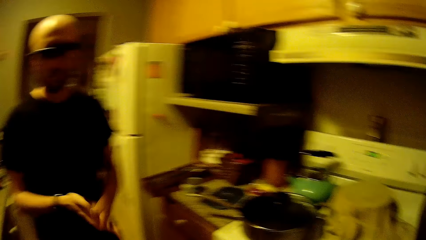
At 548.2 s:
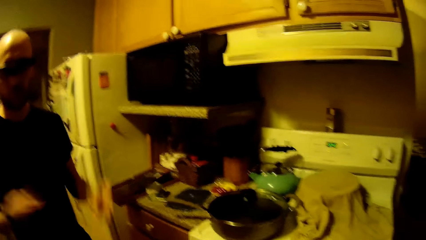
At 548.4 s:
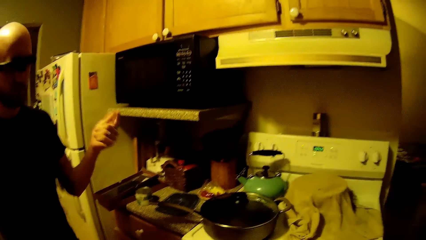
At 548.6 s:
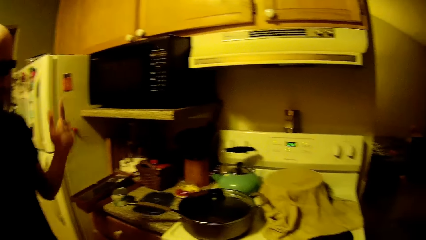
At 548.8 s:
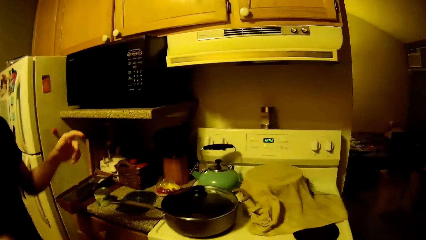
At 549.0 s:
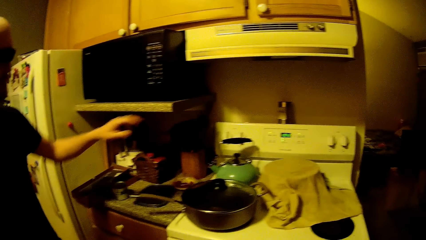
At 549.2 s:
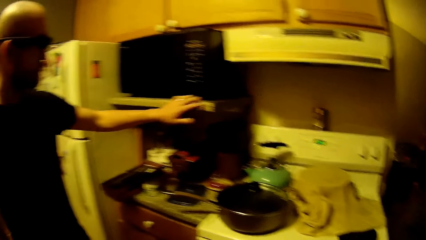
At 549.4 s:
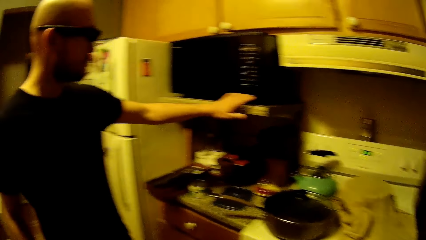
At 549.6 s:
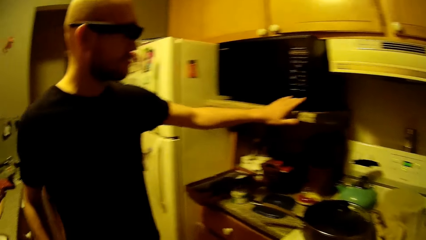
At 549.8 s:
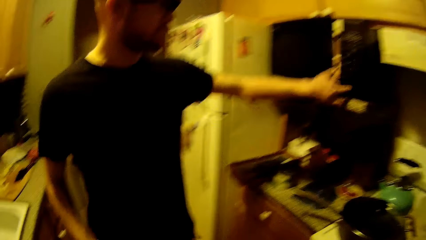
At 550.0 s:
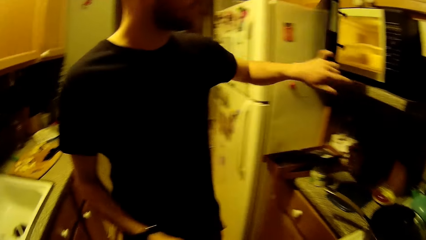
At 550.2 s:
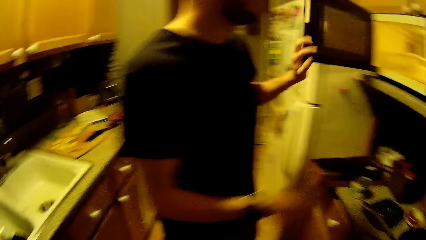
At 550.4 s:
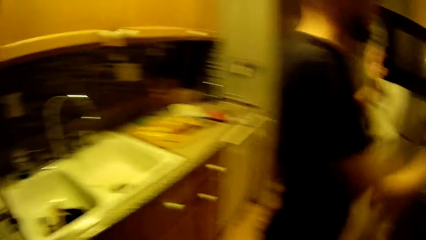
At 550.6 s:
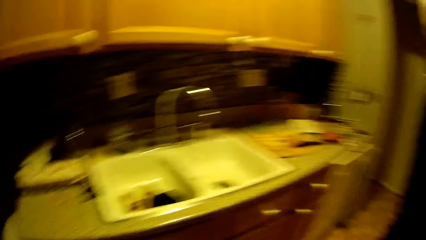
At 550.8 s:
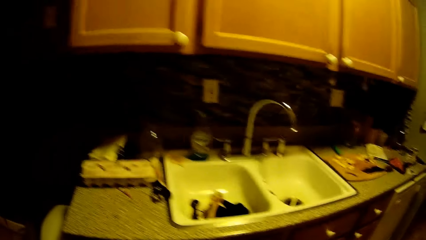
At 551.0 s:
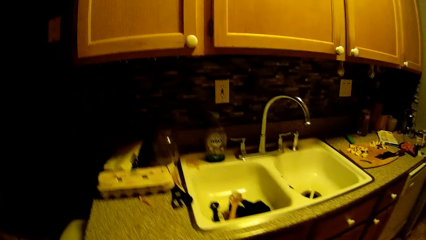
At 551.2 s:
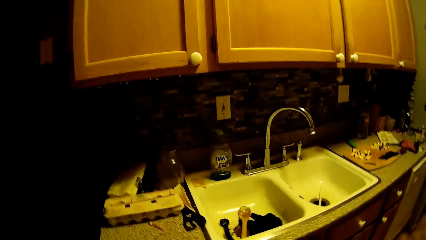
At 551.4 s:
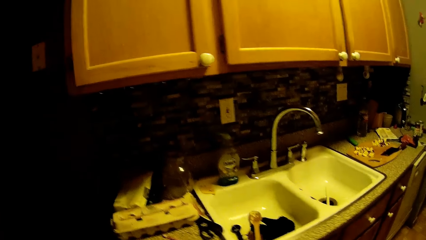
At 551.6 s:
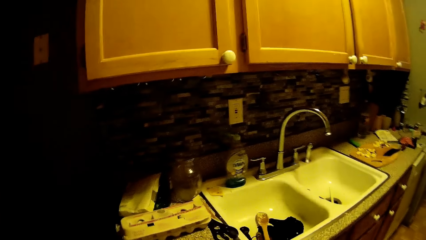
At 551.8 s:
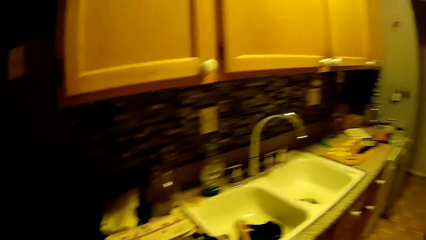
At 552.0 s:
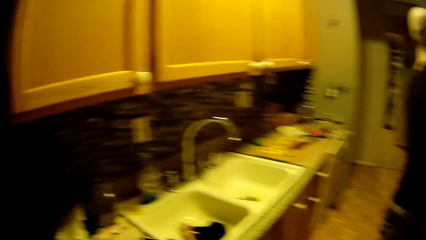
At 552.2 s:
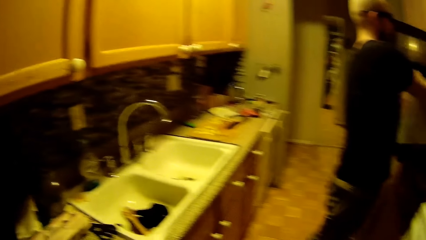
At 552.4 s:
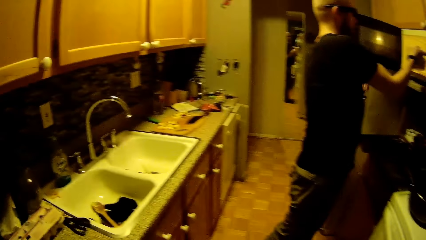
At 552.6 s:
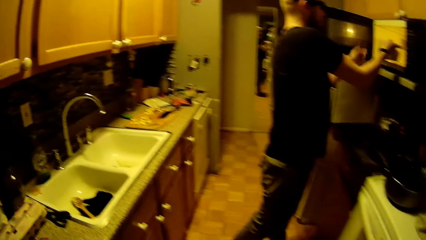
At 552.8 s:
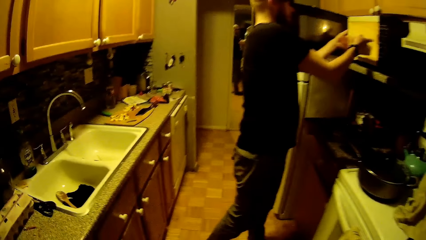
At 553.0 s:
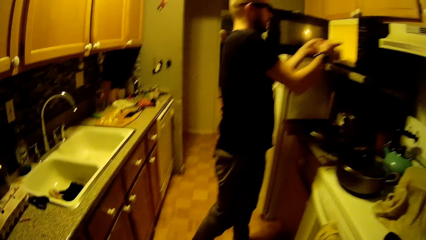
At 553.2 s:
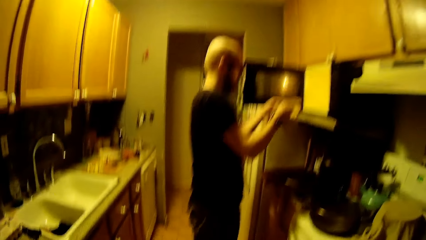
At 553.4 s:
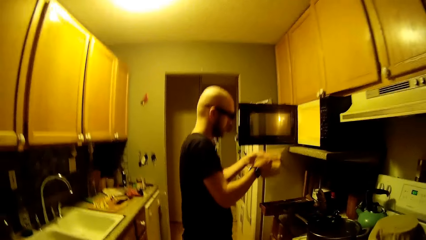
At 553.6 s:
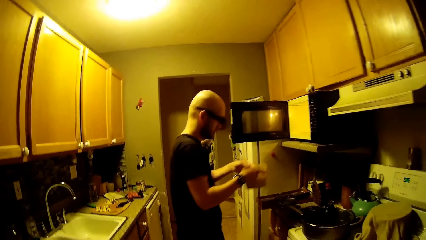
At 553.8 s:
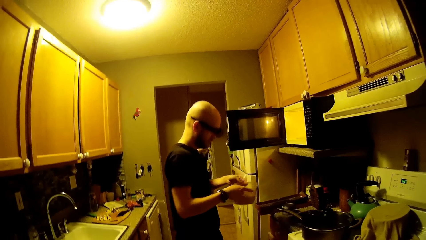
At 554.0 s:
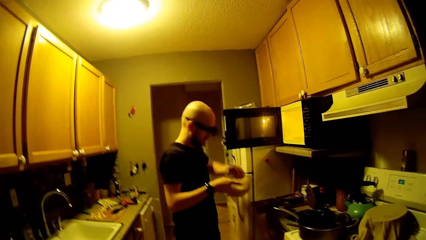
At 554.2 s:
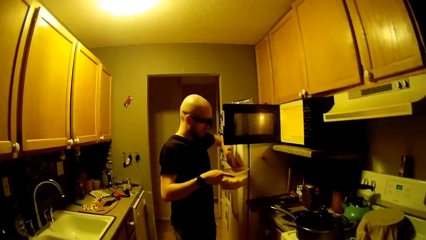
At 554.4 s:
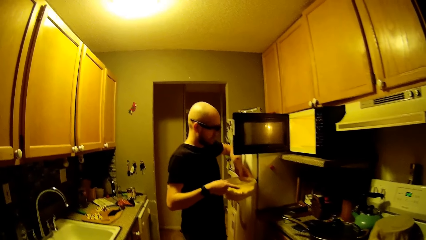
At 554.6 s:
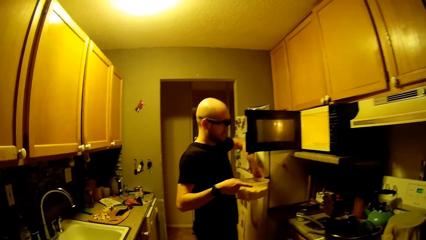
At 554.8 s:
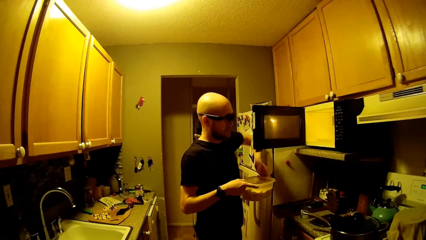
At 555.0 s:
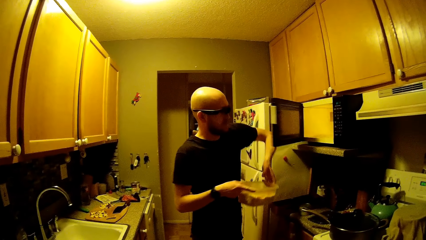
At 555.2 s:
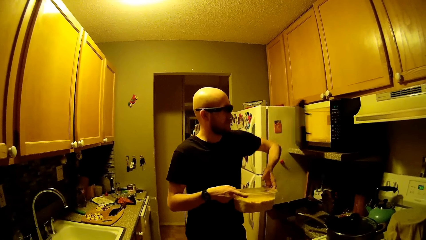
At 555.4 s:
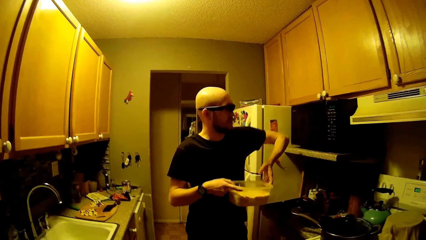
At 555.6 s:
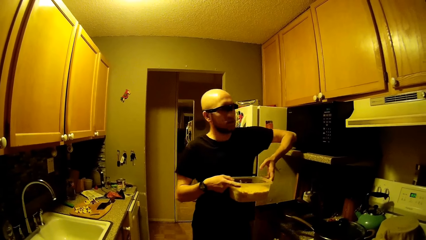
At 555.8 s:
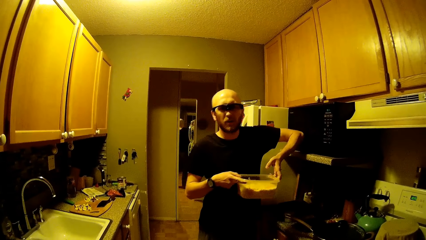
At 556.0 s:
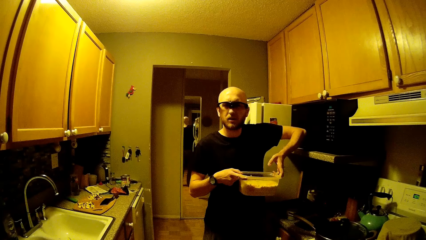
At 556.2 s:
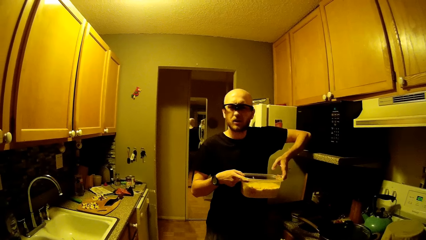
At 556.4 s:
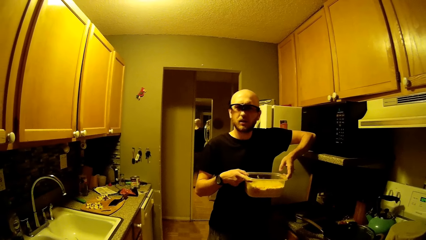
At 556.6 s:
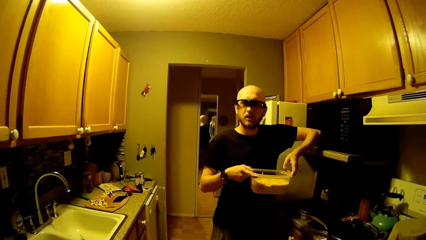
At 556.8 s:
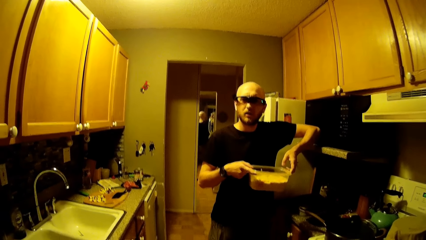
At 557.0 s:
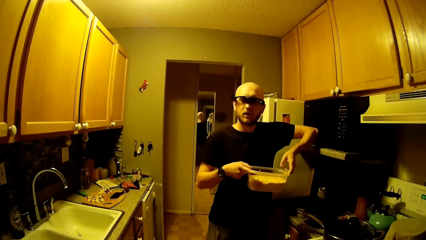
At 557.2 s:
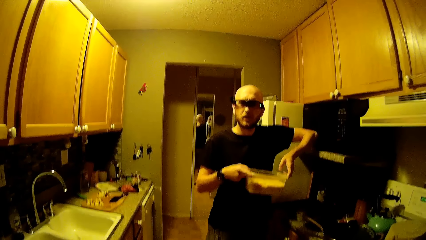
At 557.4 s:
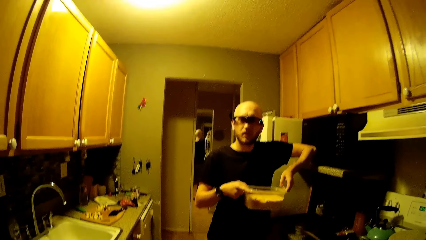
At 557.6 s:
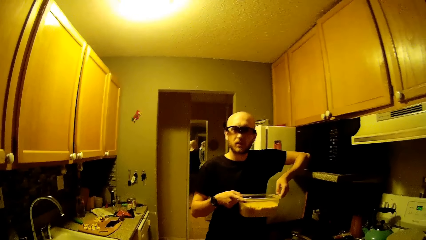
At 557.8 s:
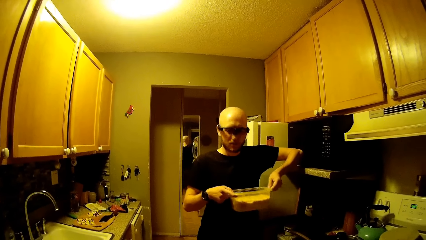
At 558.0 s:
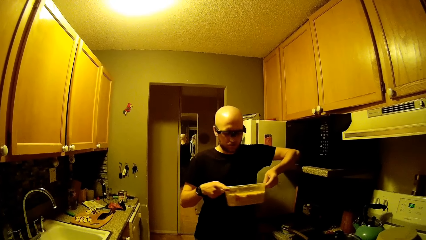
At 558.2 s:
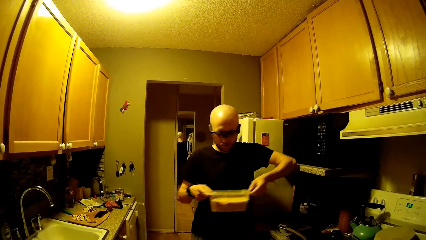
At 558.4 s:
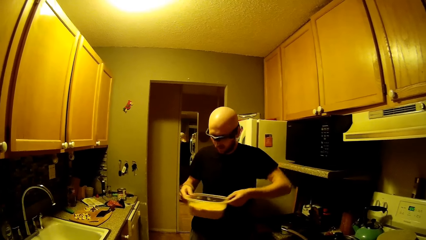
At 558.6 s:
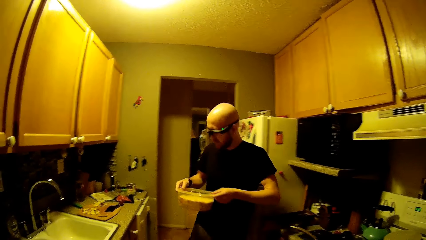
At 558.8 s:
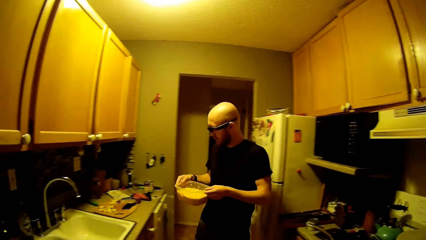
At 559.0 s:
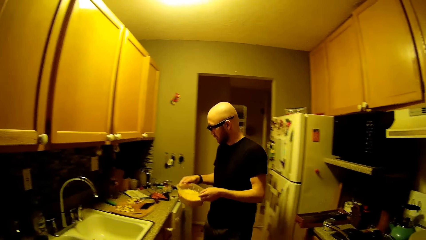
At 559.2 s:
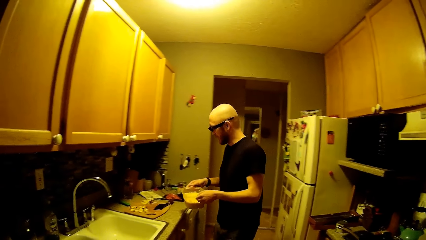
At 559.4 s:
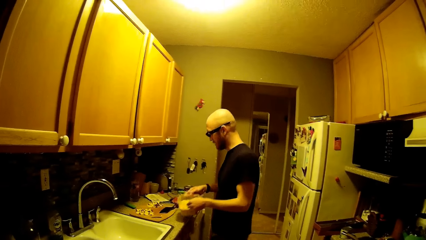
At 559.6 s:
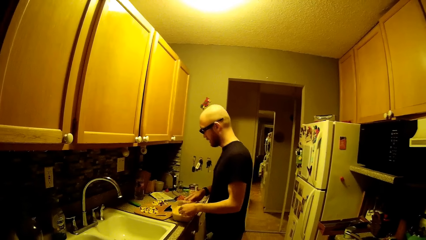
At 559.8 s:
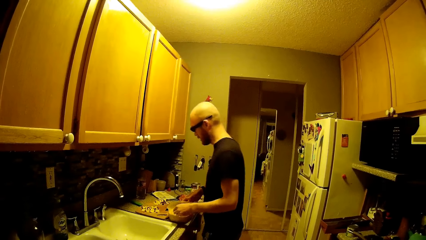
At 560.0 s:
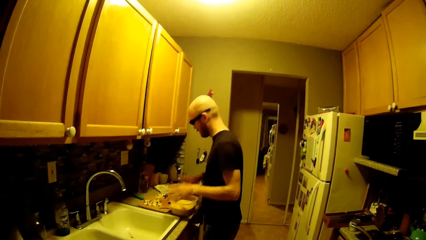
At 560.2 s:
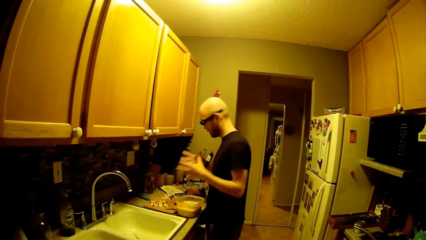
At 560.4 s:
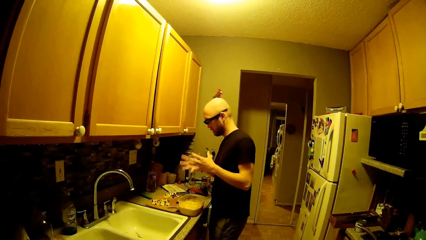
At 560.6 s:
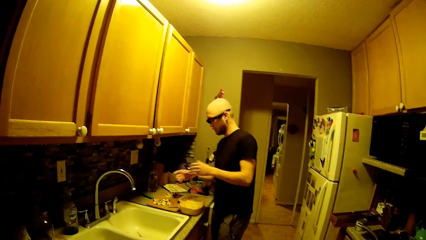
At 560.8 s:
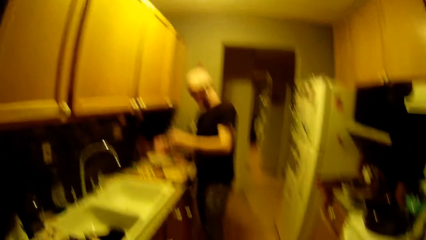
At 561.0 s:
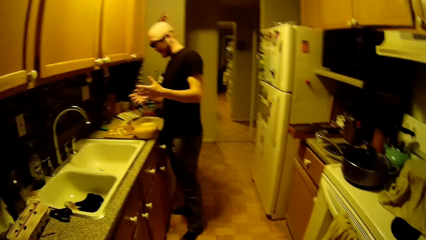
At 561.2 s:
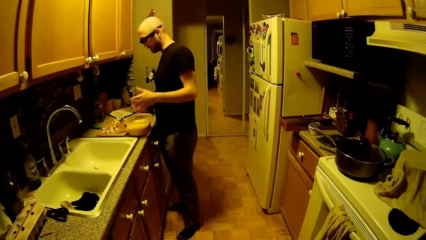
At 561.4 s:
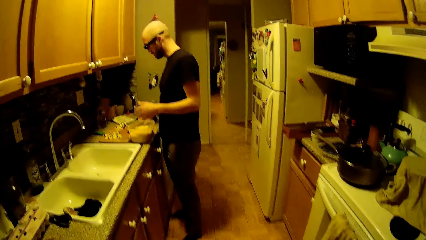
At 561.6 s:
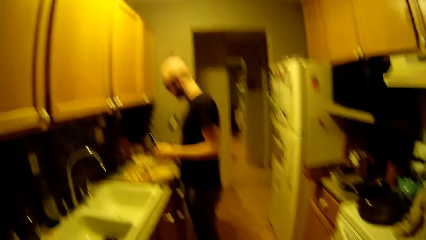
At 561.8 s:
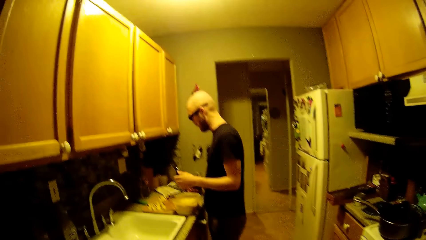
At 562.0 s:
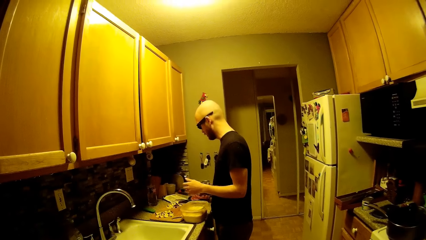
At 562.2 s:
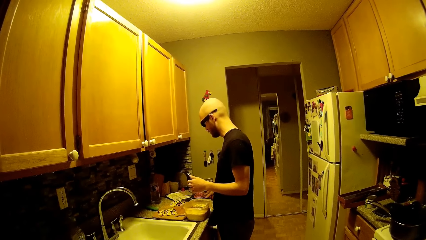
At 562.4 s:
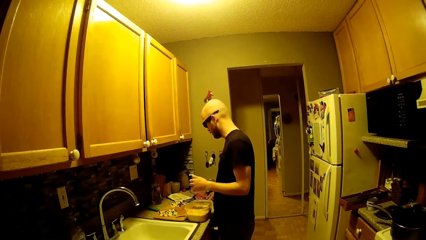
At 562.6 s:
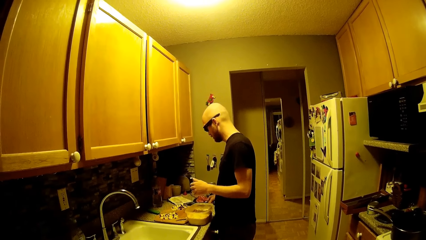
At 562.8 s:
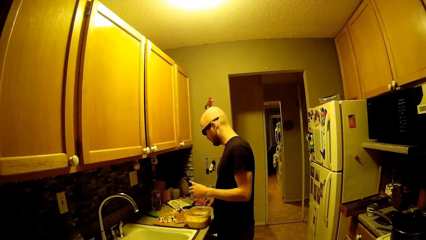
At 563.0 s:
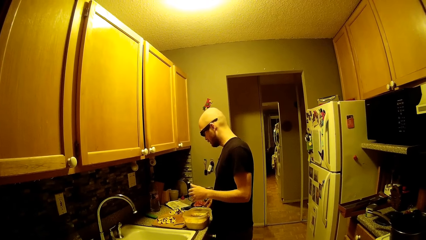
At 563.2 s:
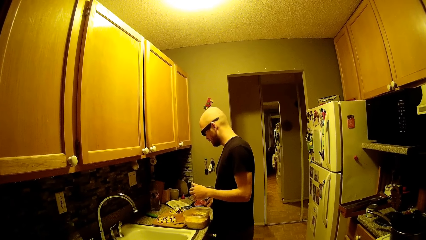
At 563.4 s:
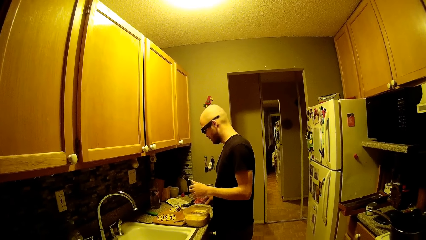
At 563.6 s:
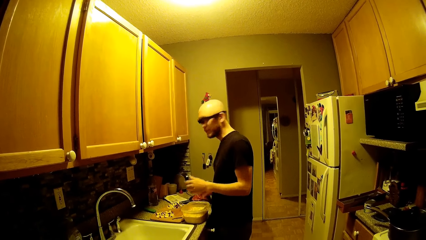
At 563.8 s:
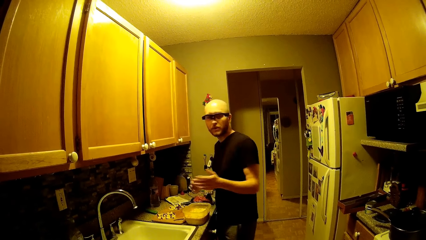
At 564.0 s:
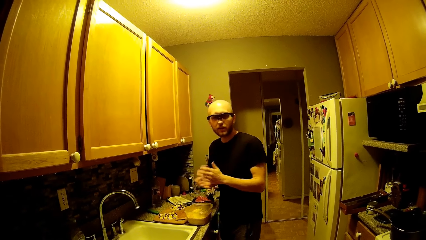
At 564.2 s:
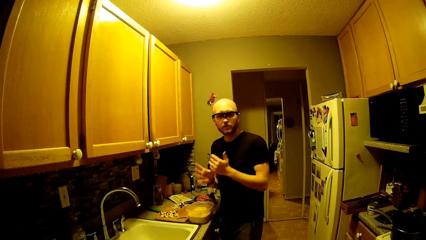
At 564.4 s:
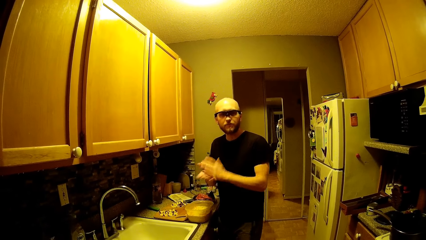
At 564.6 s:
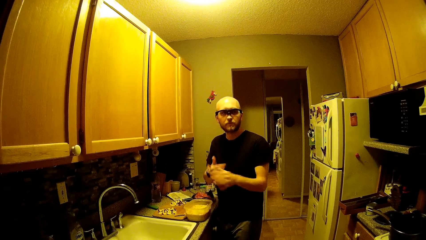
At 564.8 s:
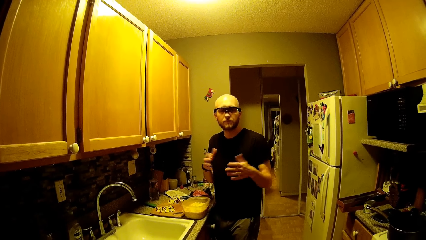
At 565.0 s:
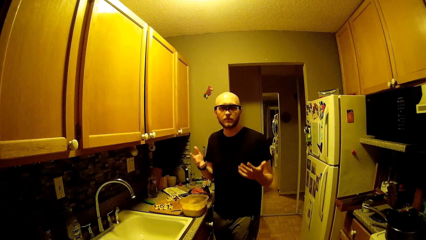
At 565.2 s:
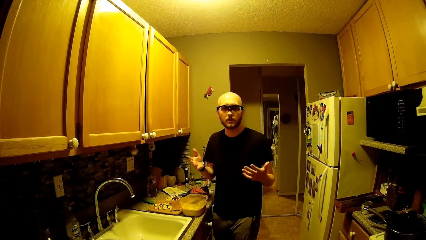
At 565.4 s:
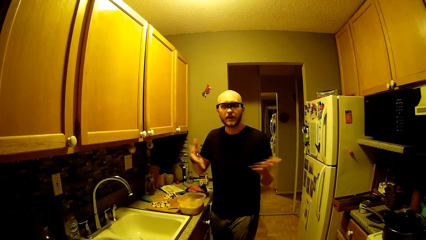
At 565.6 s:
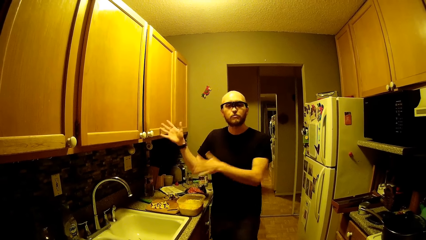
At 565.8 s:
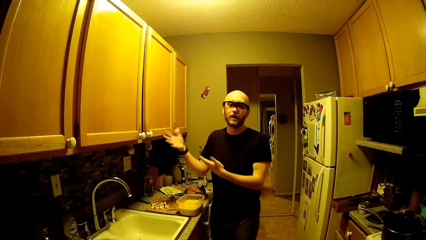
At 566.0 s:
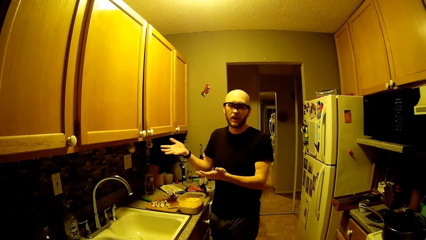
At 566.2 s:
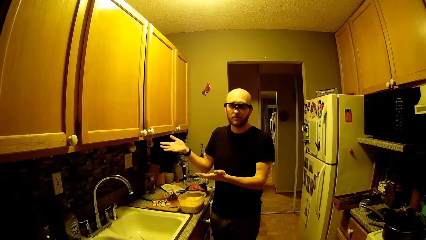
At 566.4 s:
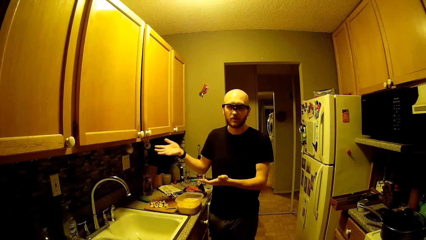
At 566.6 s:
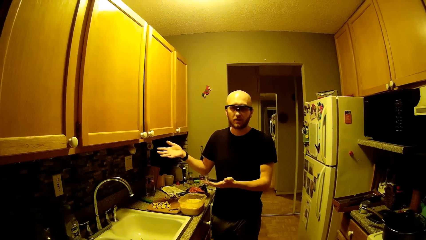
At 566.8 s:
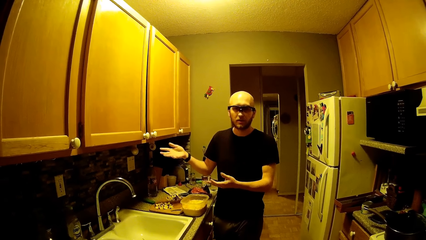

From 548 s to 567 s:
A man opens the door of the microwave with his left hand. The man brings out a bowl from the microwave with both hands. The man shuts the door of the microwave with his left forearm. Another man places the plastic container of mozzarella cheese on a counter with both hands. The other man picks up the cleaver from the chopping board with his right hand and places the cleaver on the chopping board with his right hand.
